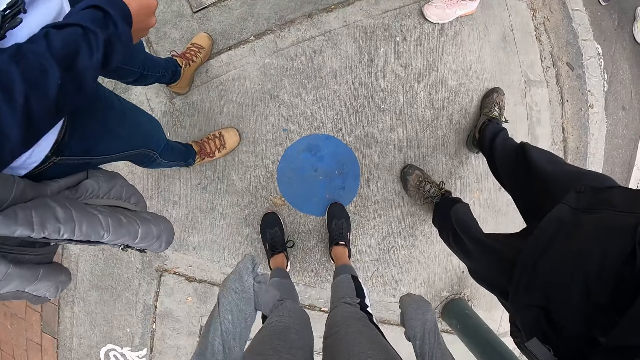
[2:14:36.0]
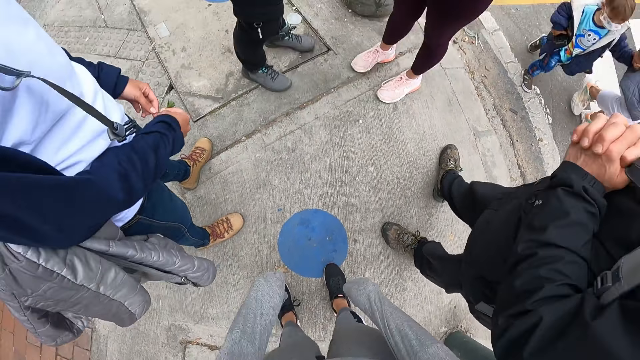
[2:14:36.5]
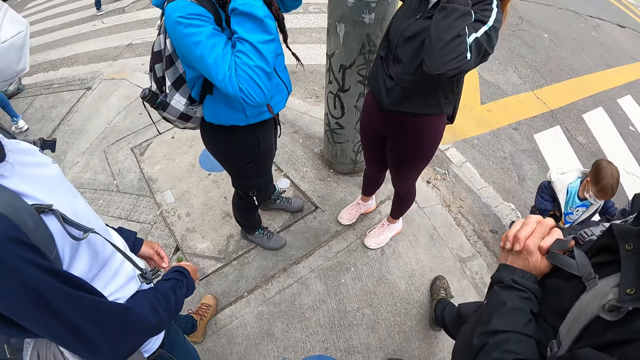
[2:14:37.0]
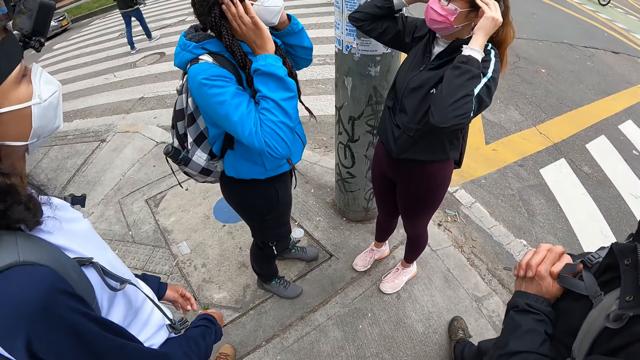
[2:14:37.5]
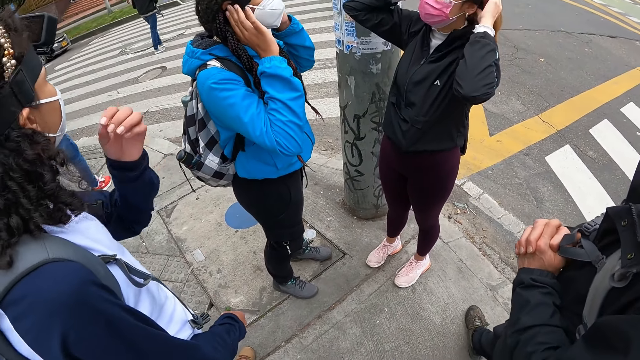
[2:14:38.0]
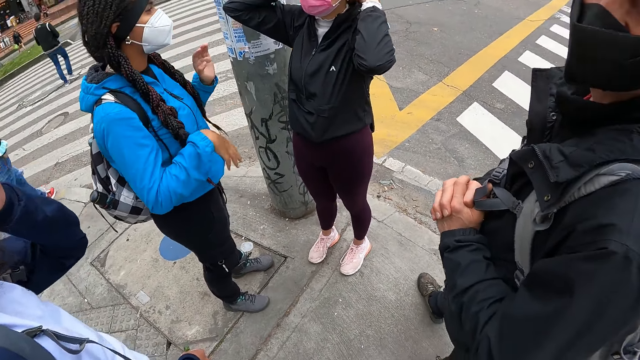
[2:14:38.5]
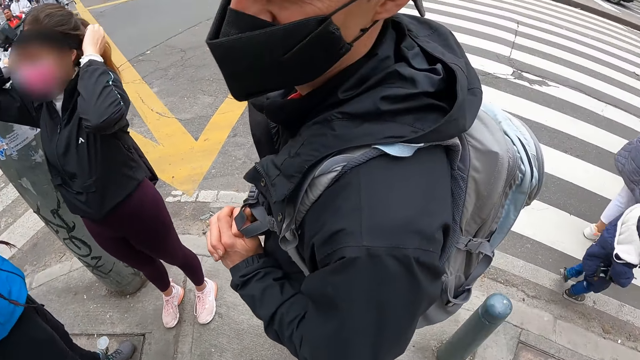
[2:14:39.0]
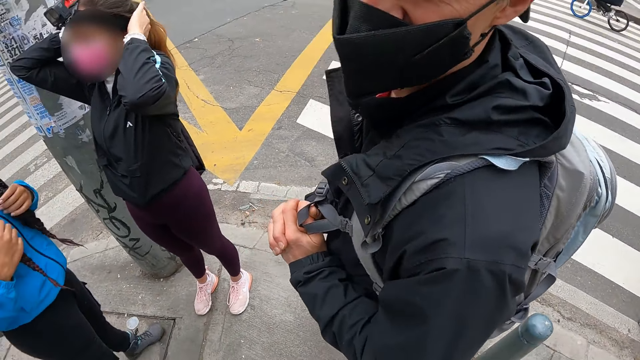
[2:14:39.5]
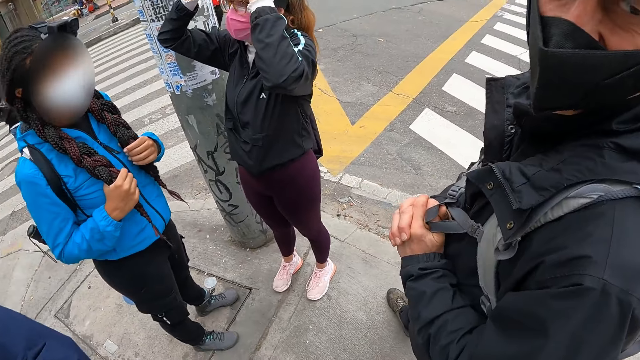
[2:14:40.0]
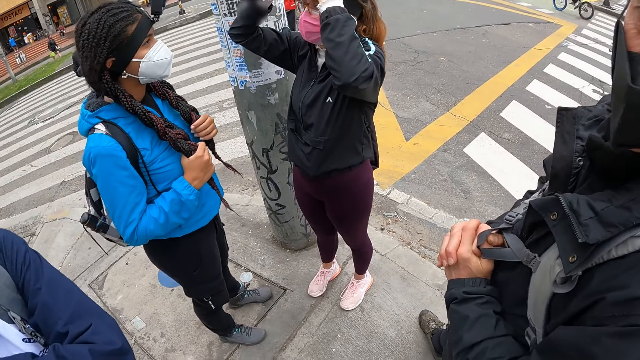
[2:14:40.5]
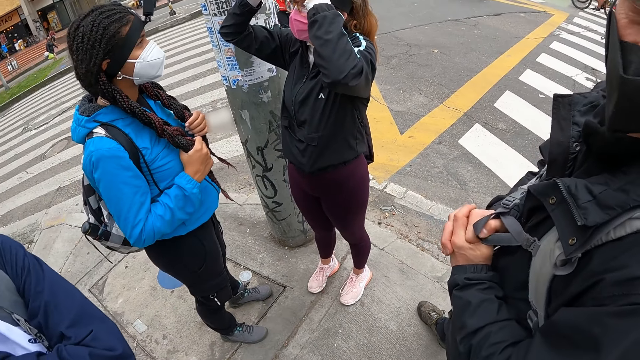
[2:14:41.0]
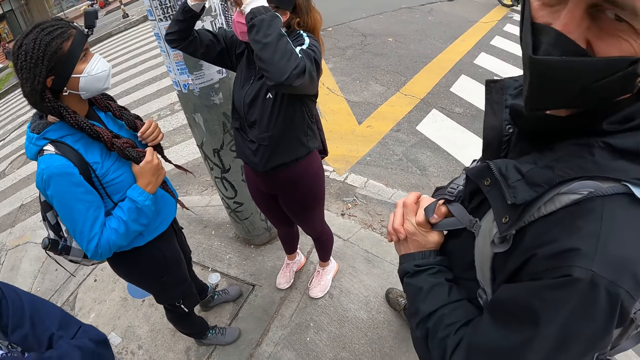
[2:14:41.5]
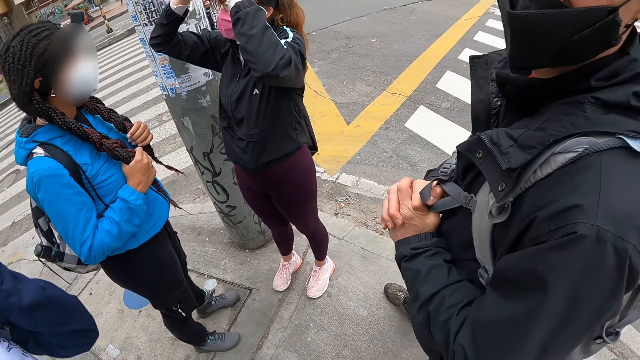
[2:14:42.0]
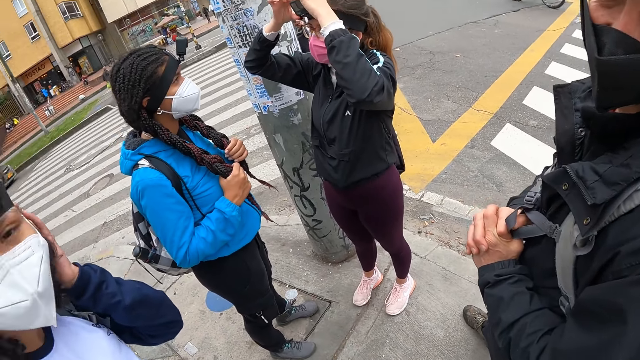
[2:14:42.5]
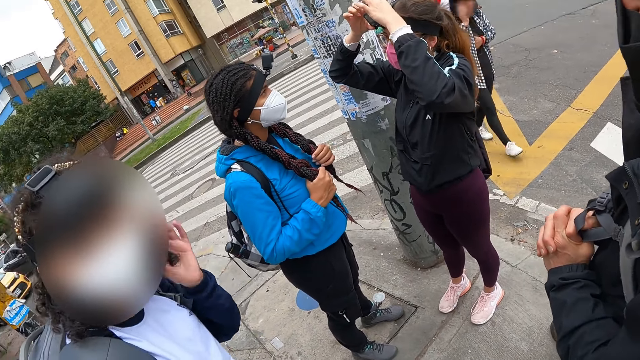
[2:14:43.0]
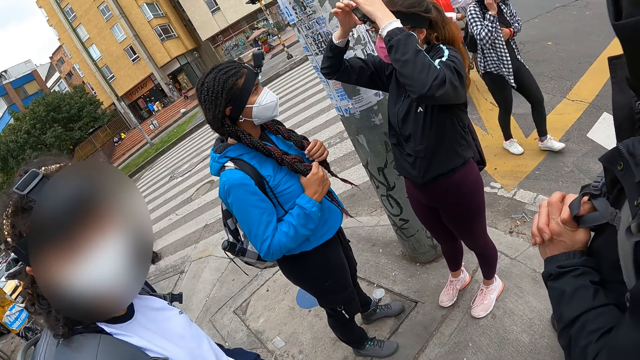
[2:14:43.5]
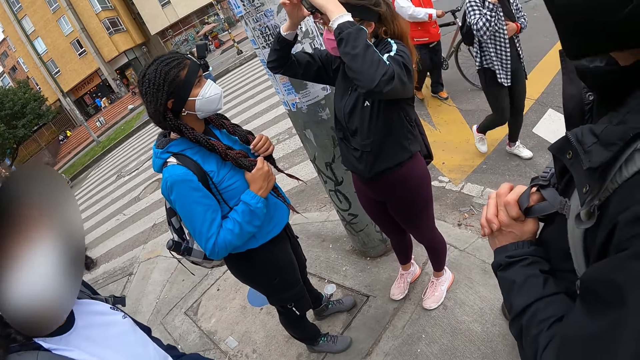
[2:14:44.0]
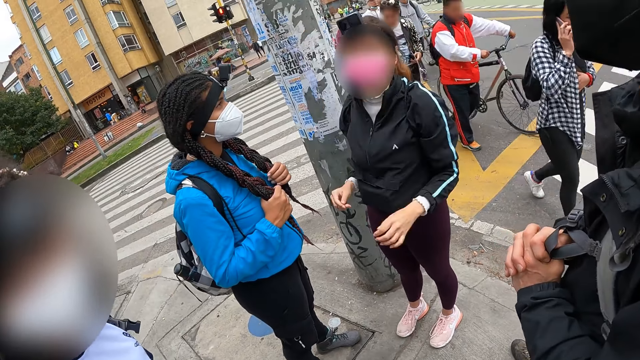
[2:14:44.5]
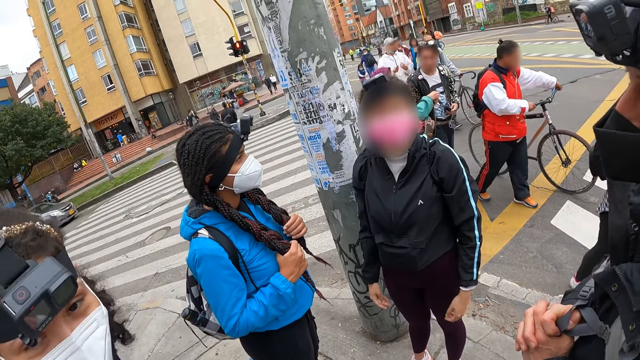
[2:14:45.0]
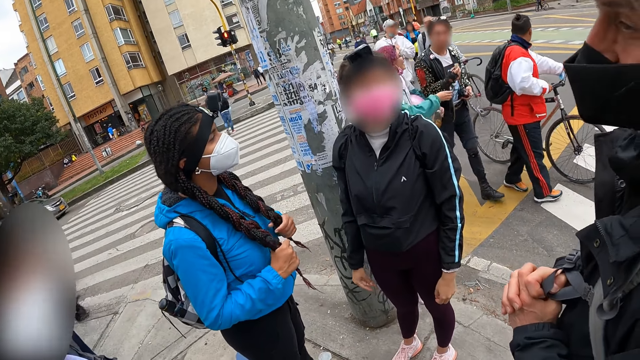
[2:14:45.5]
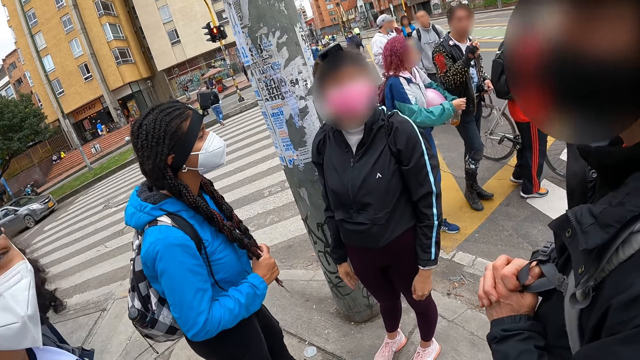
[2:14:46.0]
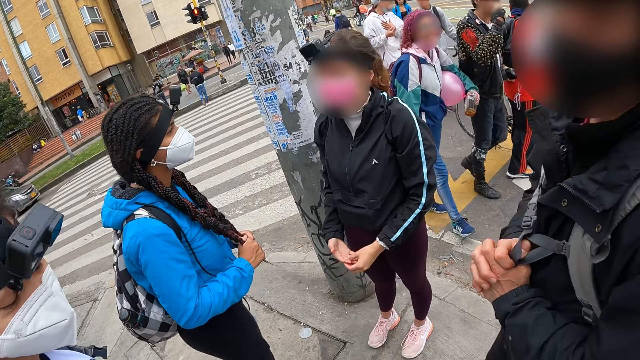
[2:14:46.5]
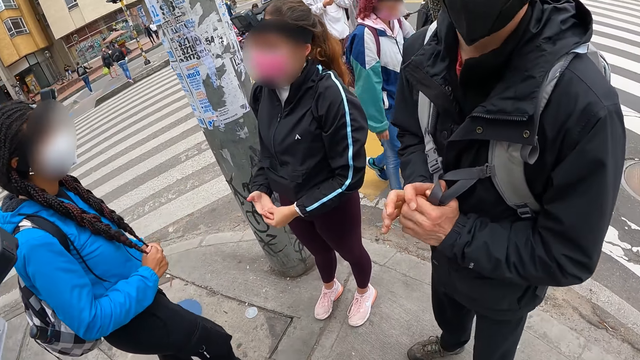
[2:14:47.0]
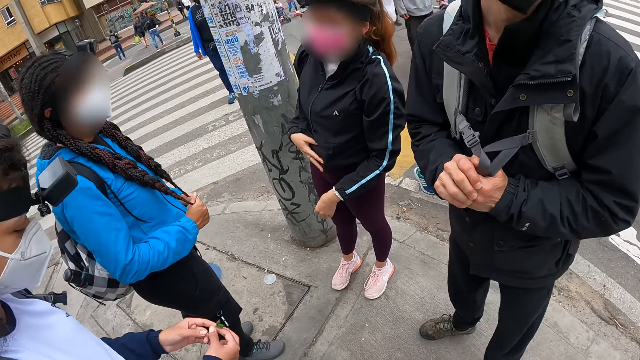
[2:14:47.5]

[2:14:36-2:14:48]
The camera wearer interacts with the man. They interact with the woman.

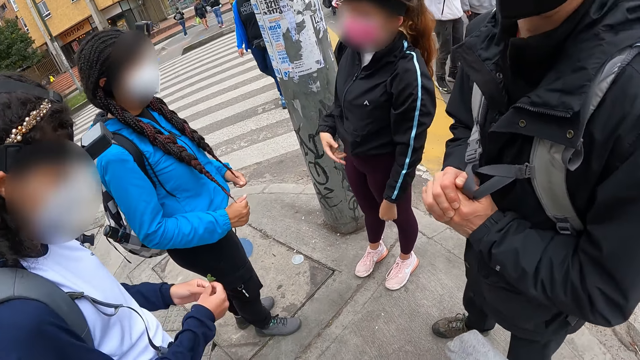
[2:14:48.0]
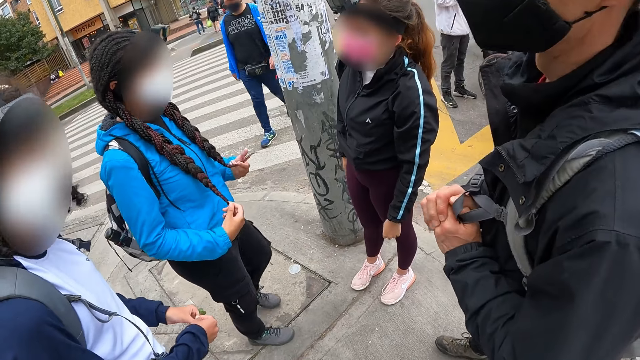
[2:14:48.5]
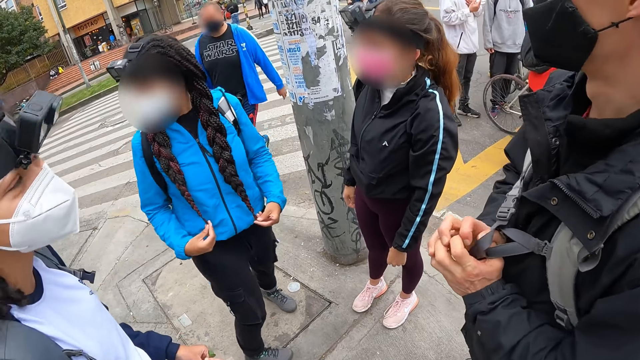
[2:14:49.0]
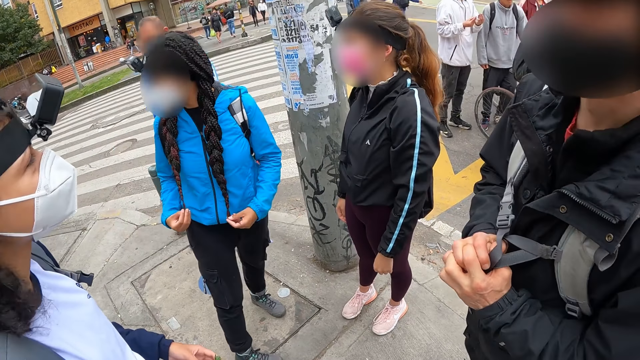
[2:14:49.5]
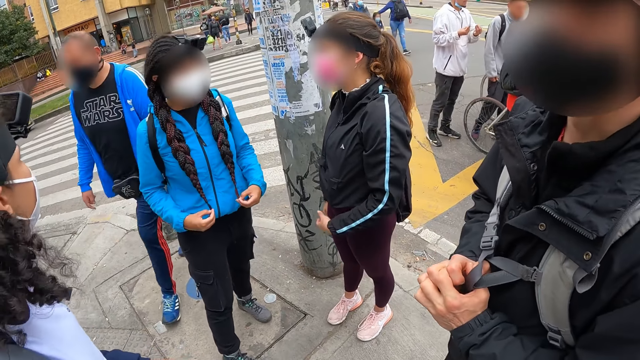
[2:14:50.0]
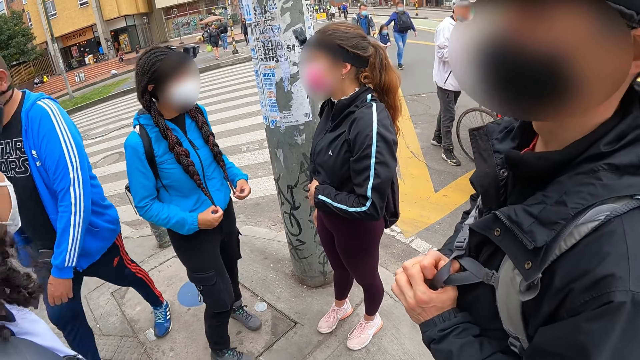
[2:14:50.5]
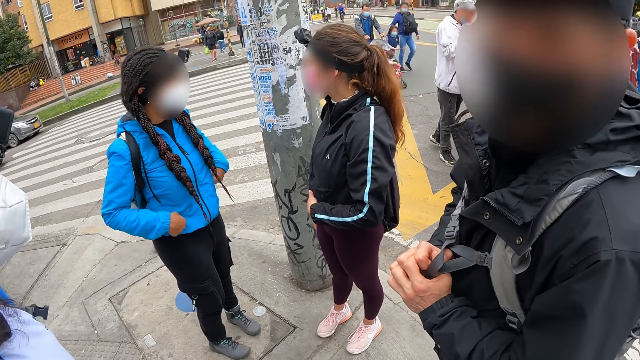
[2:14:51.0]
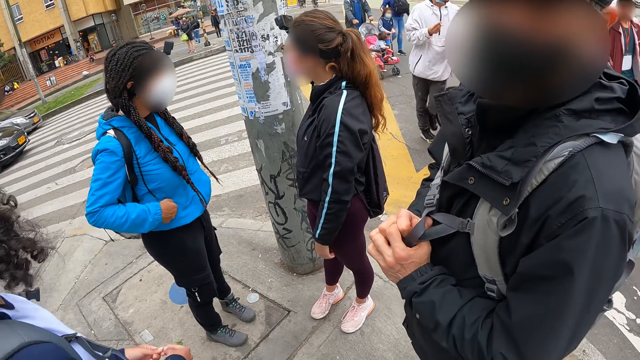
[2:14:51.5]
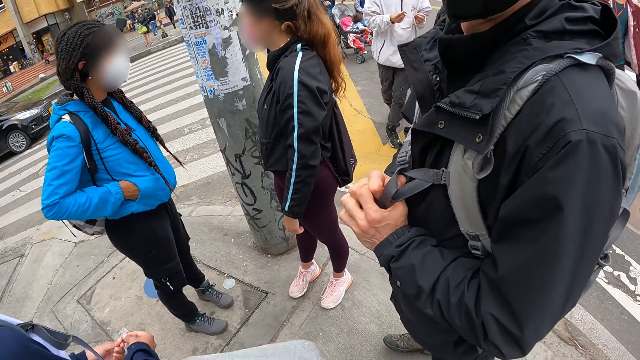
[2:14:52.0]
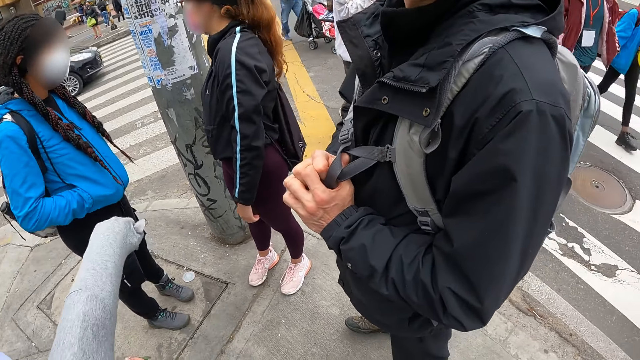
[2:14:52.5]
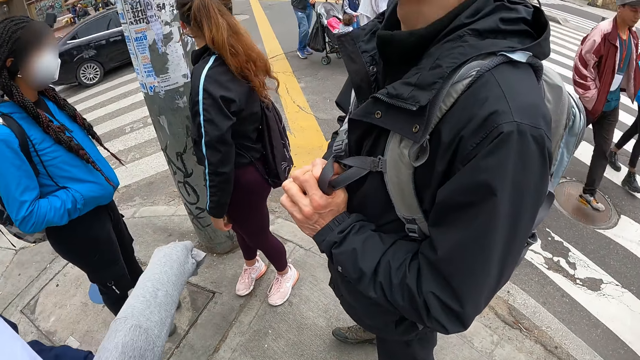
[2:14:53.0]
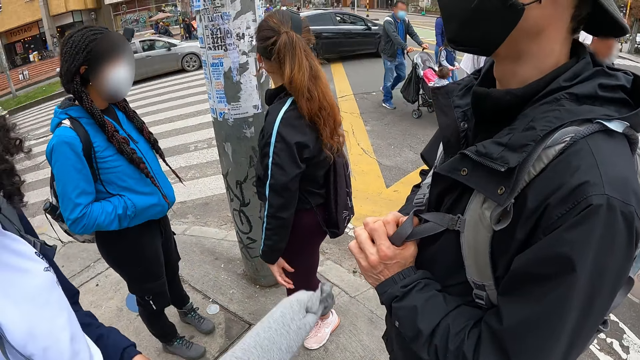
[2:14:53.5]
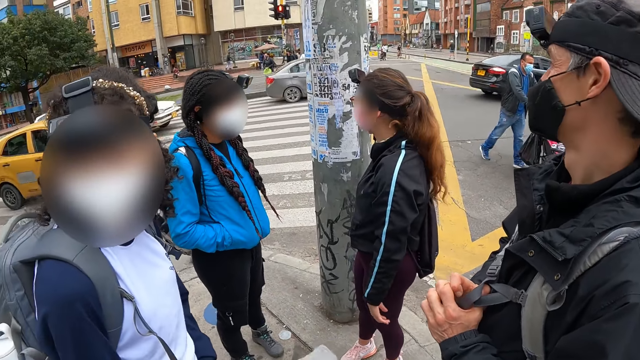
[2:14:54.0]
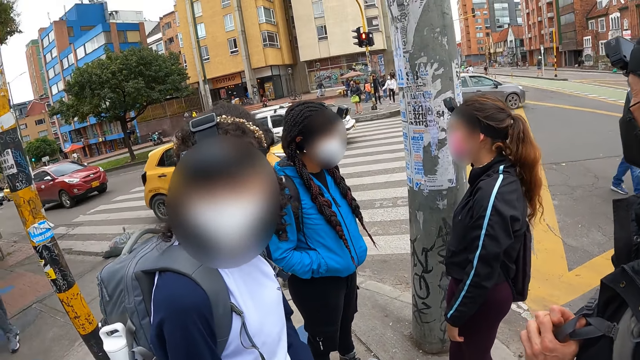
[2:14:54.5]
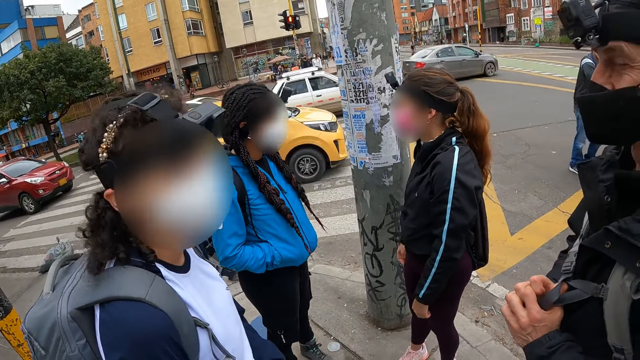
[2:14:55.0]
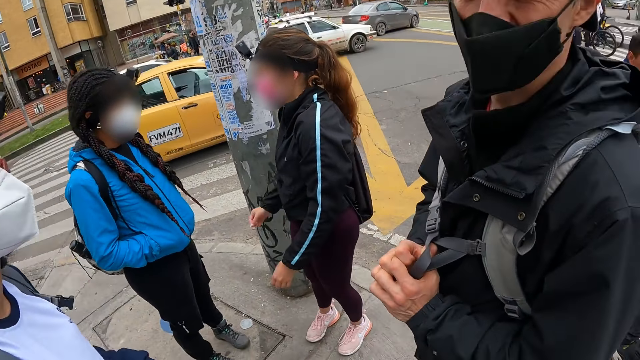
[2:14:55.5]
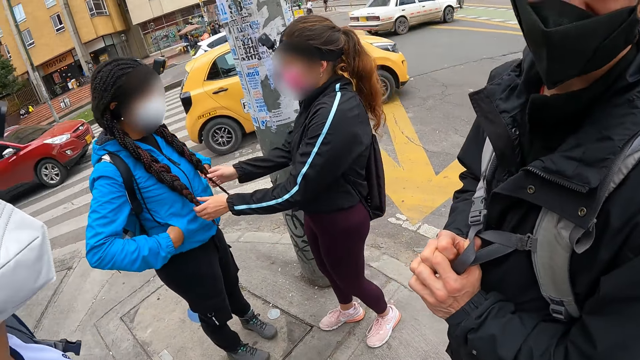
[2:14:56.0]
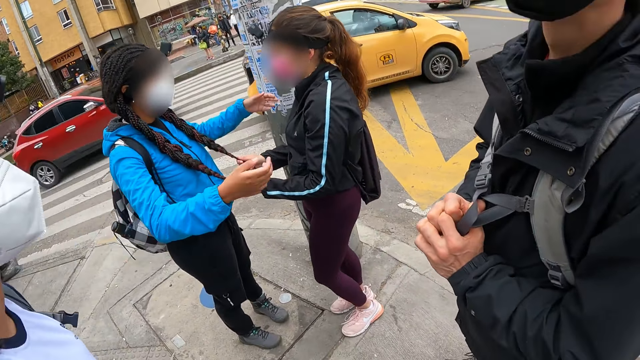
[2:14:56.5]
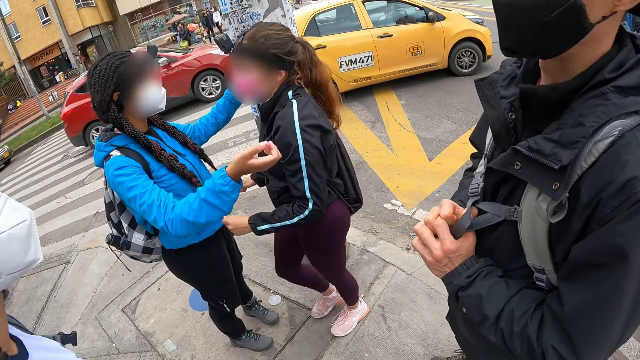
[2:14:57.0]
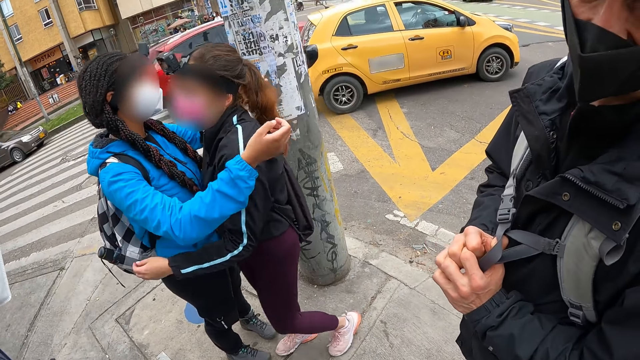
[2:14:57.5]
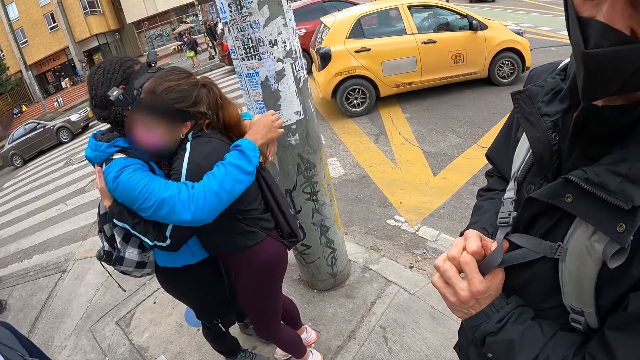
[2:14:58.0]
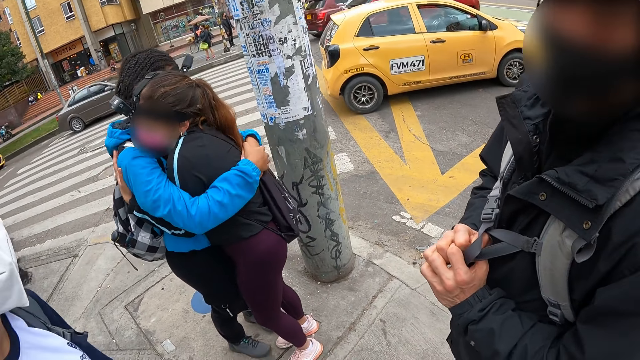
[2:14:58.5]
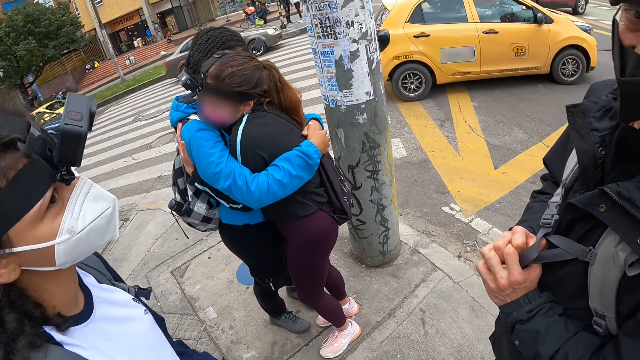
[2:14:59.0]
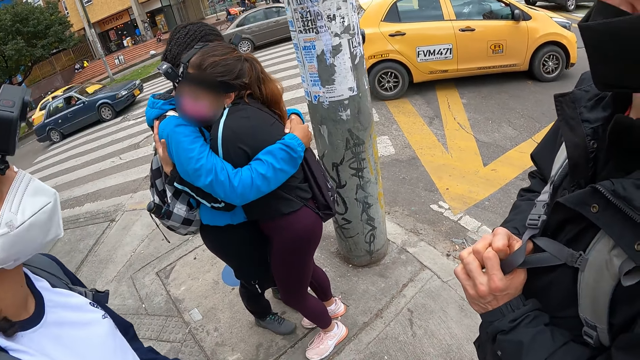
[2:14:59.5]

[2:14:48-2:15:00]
The woman and another woman hug.
